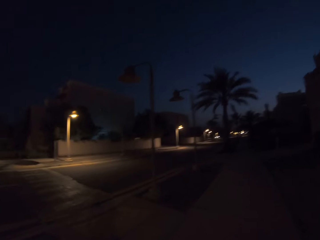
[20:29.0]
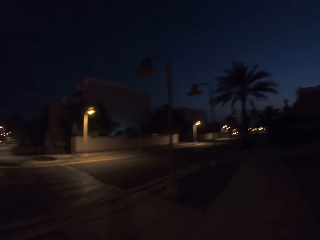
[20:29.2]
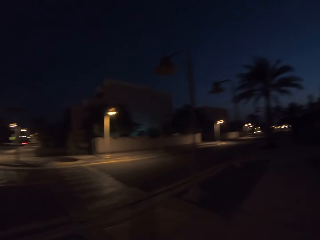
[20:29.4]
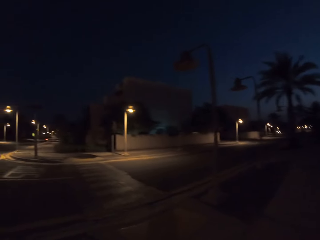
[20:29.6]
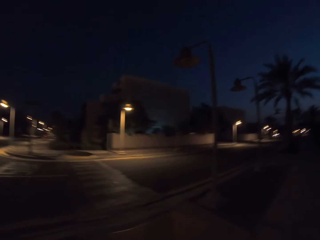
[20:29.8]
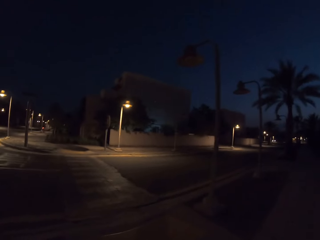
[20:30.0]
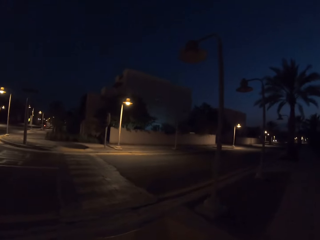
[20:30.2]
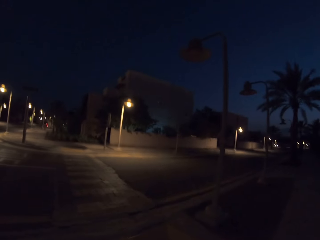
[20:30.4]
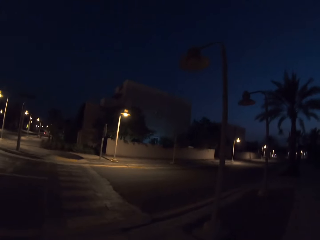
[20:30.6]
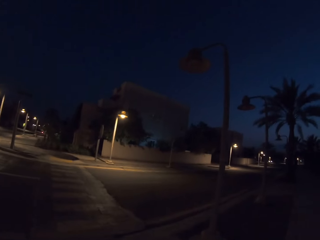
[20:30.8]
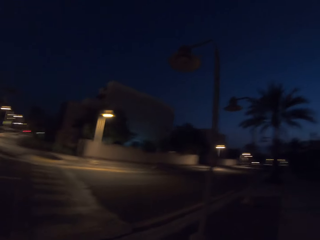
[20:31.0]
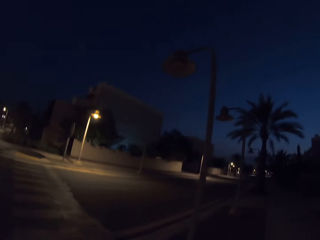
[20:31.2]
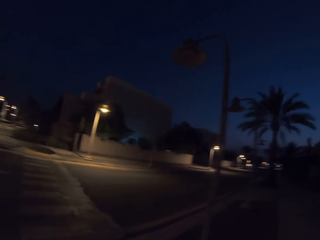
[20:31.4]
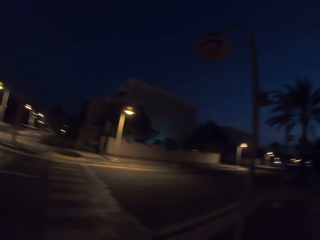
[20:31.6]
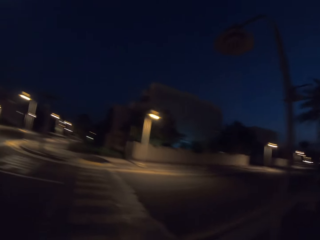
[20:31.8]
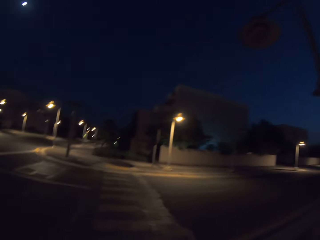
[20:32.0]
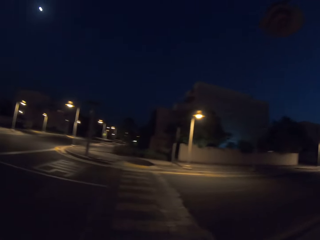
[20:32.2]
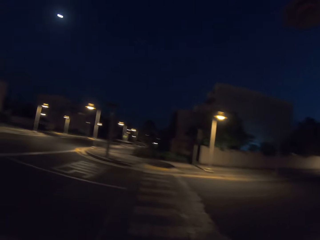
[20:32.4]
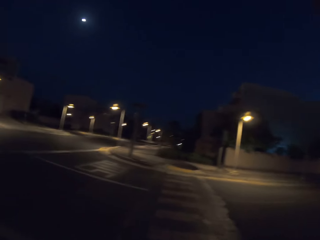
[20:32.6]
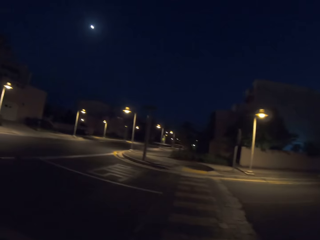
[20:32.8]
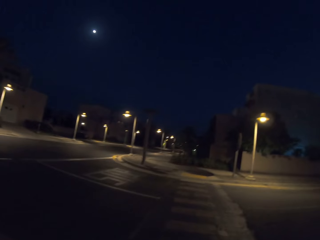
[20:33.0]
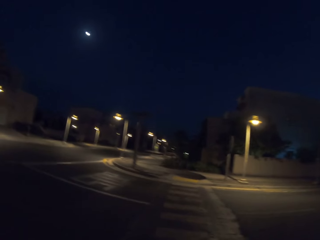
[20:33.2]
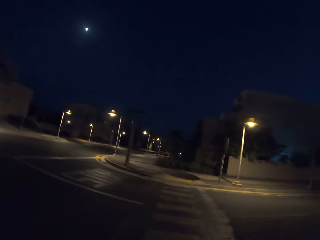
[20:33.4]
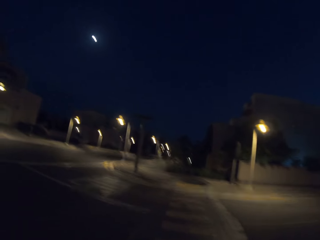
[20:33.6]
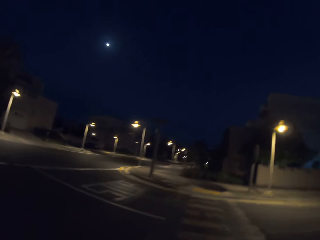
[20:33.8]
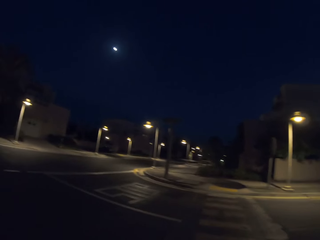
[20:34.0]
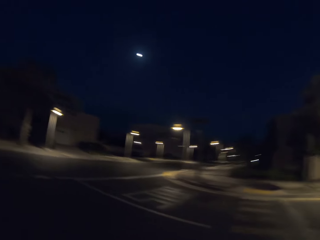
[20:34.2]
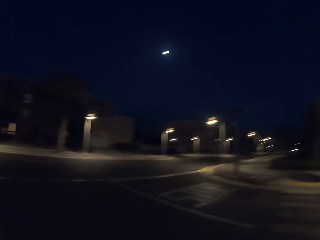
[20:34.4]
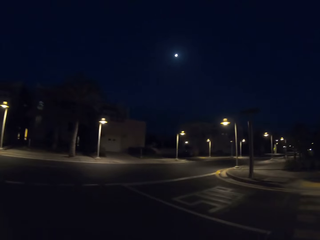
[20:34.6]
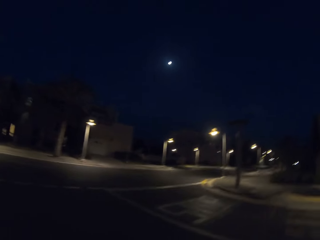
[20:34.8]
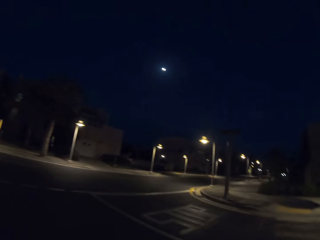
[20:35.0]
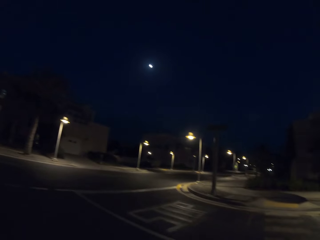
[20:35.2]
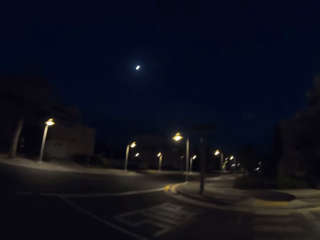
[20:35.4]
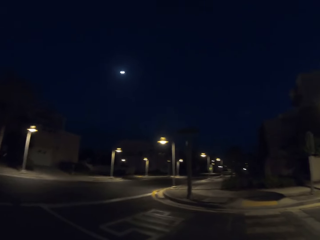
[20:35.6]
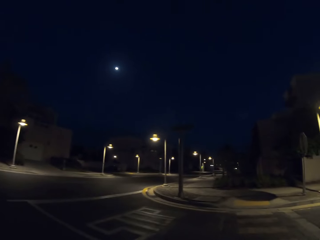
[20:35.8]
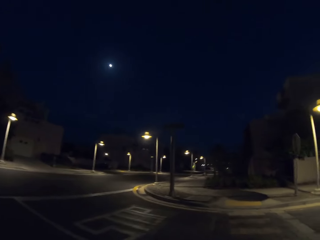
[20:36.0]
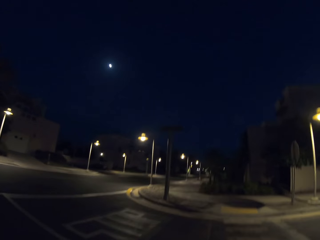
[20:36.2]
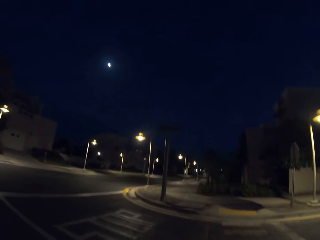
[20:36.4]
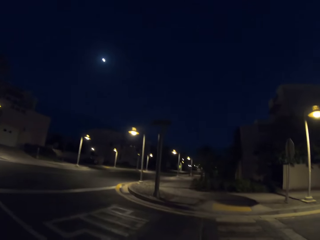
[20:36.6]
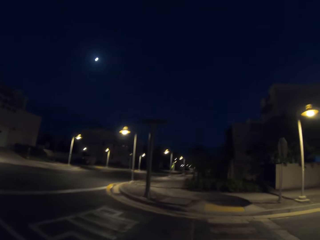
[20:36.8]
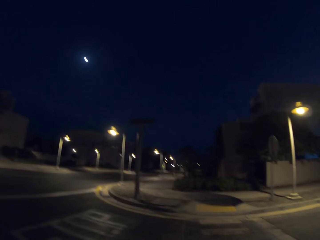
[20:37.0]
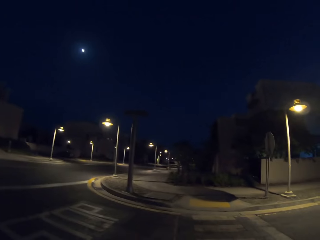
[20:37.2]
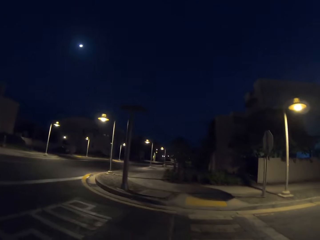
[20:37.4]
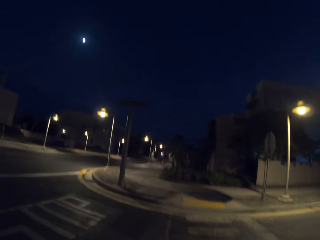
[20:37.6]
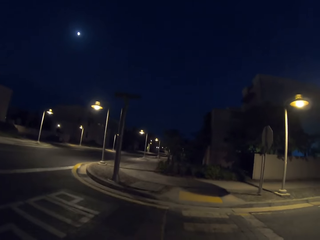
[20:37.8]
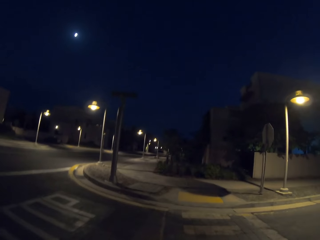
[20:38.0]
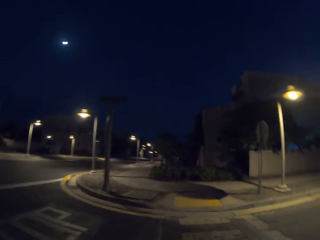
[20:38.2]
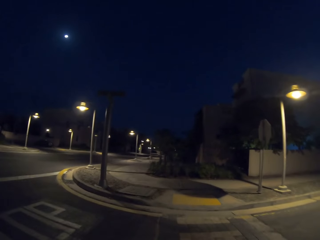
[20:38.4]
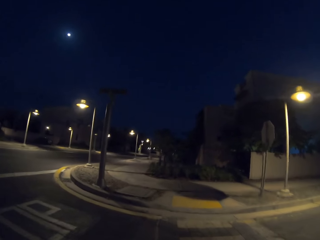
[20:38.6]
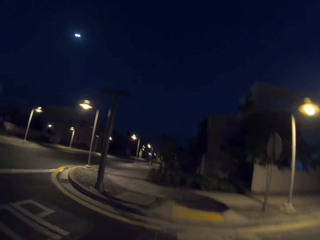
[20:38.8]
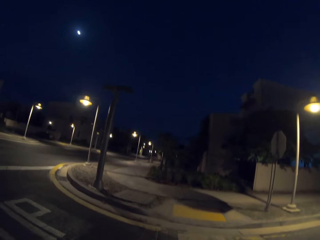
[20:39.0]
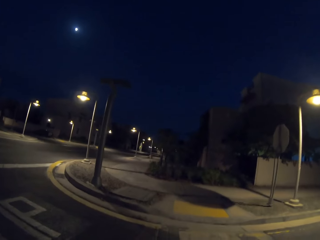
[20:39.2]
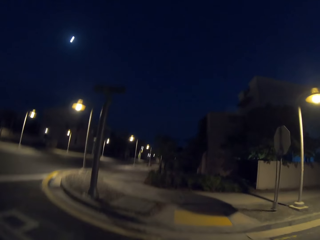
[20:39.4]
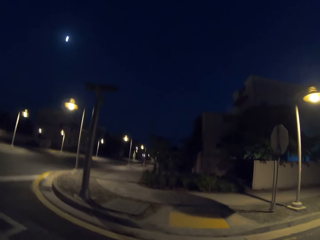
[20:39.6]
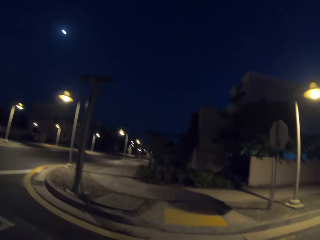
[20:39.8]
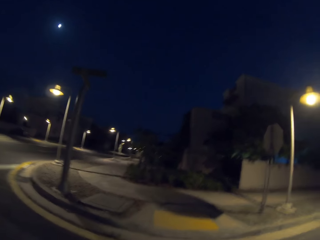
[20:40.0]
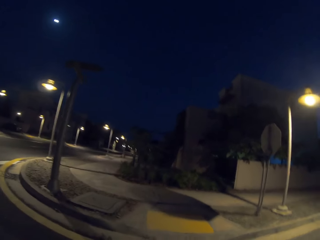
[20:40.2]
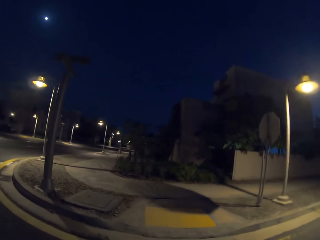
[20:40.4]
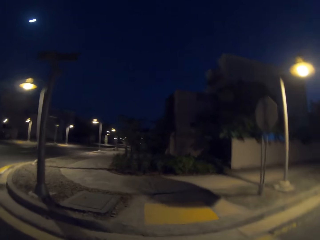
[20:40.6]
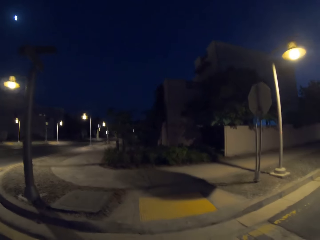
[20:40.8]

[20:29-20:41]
The camera wearer crosses the road at the zebra crossing.

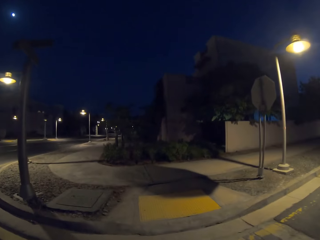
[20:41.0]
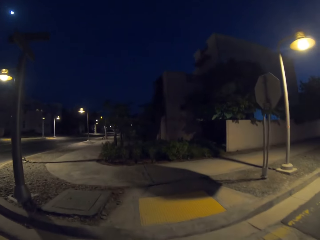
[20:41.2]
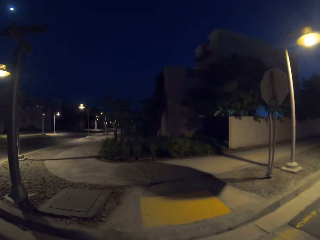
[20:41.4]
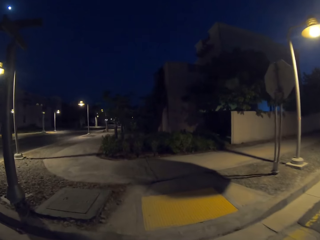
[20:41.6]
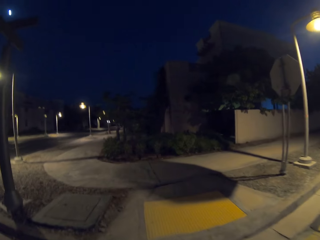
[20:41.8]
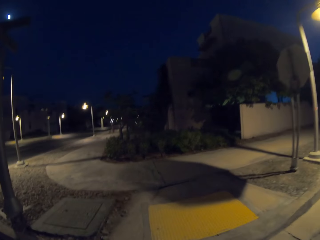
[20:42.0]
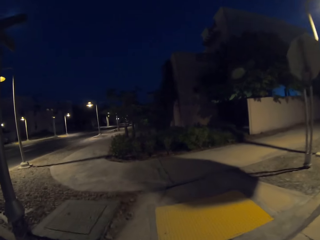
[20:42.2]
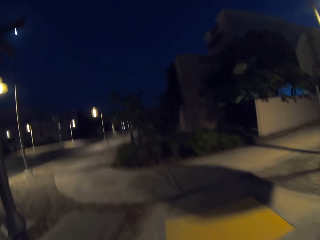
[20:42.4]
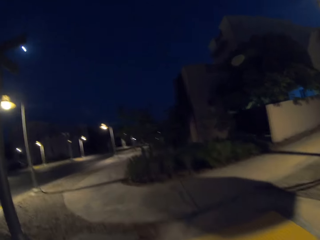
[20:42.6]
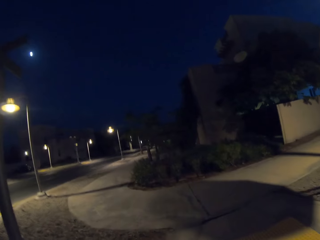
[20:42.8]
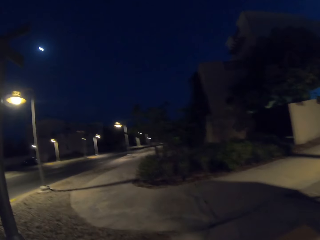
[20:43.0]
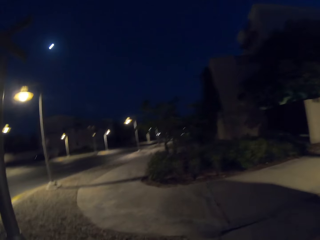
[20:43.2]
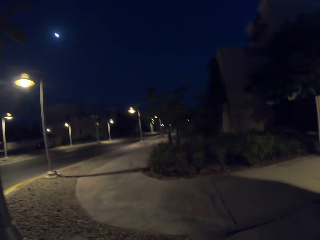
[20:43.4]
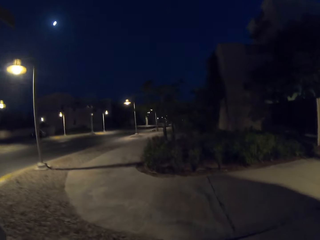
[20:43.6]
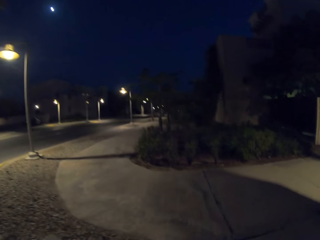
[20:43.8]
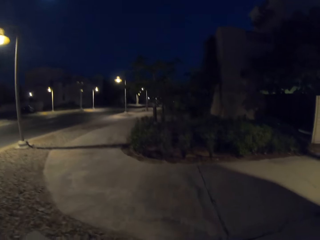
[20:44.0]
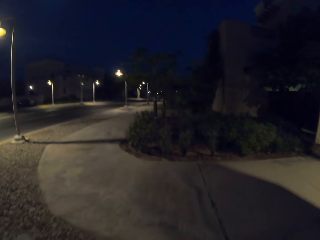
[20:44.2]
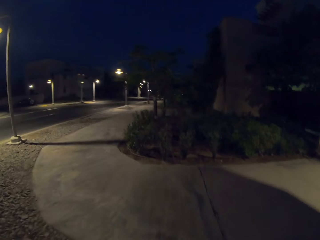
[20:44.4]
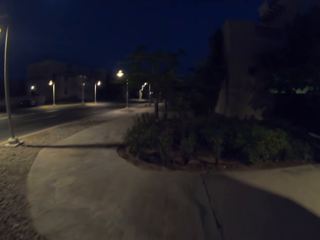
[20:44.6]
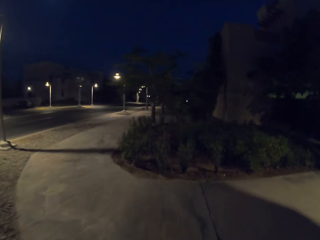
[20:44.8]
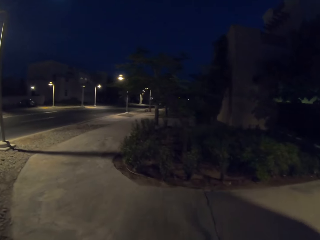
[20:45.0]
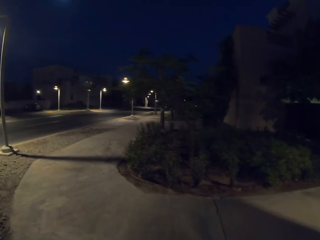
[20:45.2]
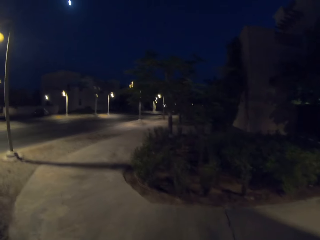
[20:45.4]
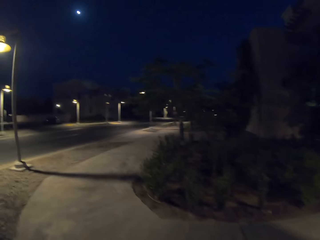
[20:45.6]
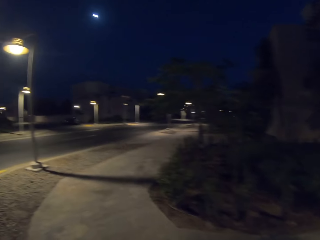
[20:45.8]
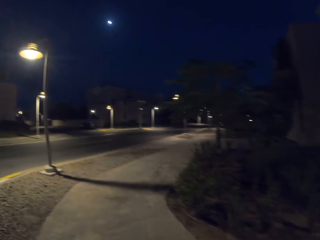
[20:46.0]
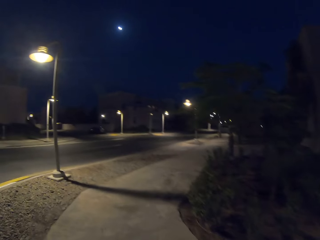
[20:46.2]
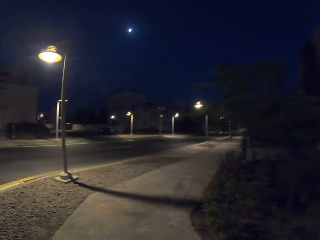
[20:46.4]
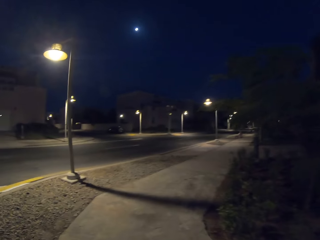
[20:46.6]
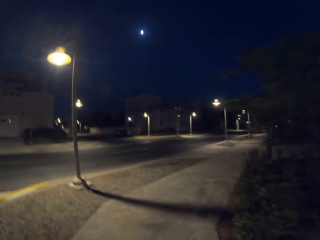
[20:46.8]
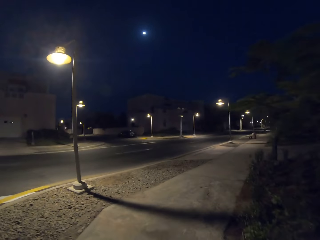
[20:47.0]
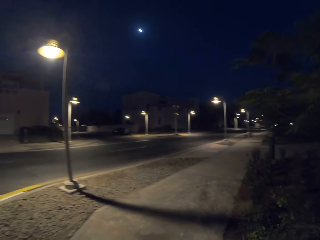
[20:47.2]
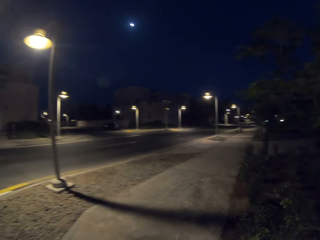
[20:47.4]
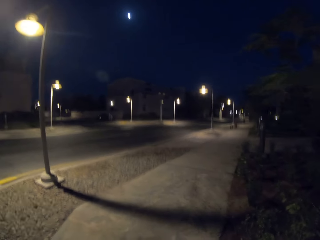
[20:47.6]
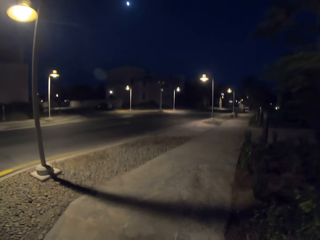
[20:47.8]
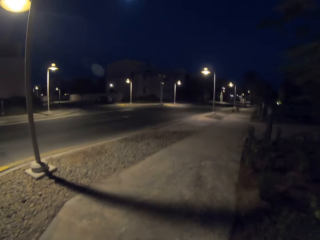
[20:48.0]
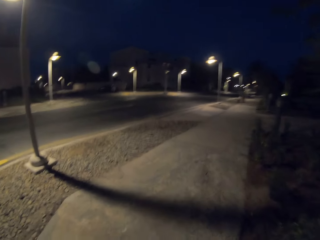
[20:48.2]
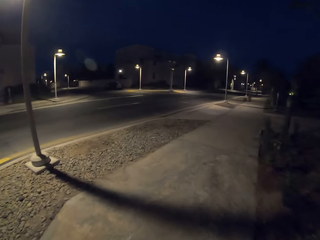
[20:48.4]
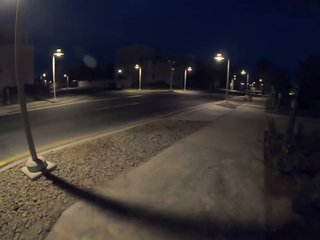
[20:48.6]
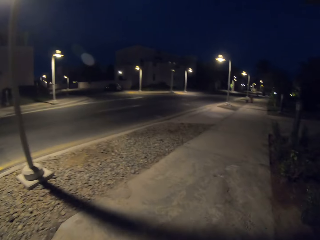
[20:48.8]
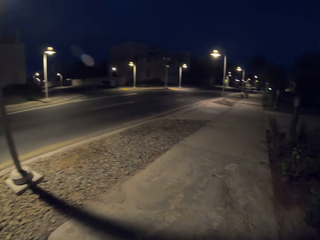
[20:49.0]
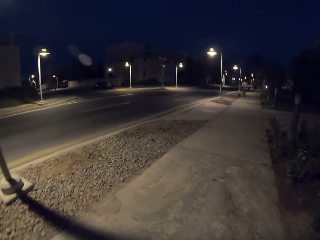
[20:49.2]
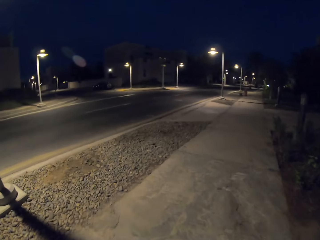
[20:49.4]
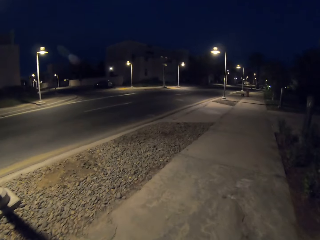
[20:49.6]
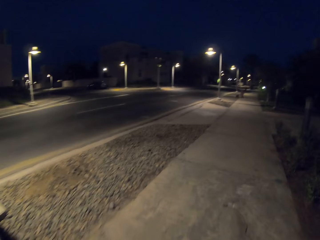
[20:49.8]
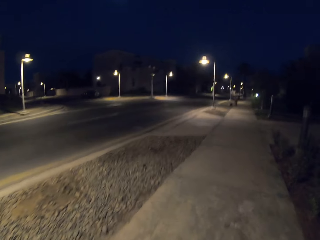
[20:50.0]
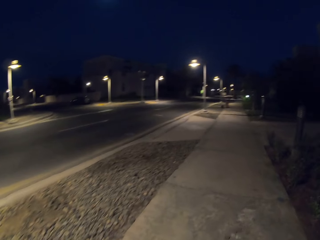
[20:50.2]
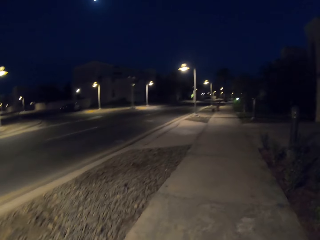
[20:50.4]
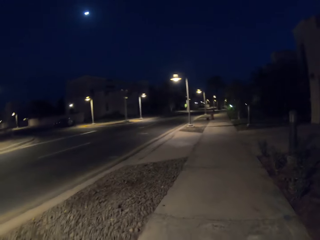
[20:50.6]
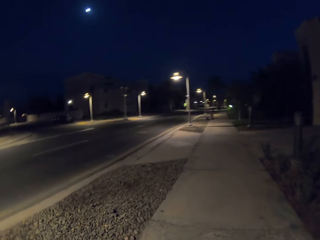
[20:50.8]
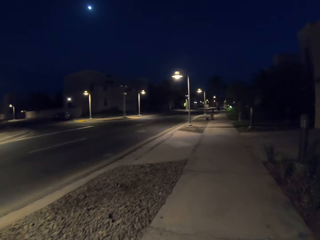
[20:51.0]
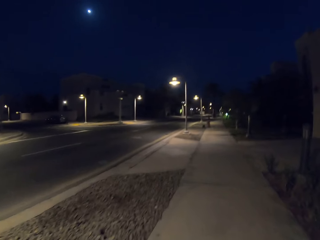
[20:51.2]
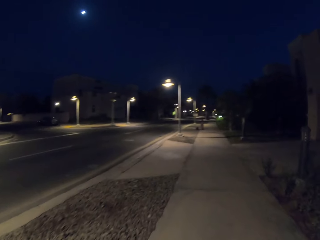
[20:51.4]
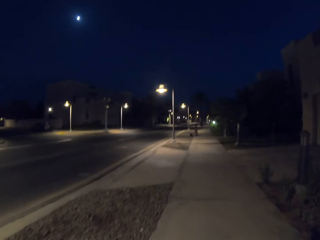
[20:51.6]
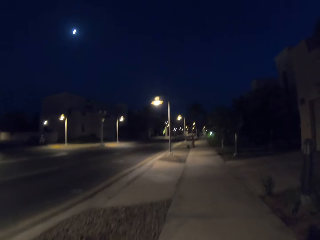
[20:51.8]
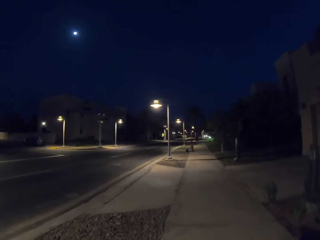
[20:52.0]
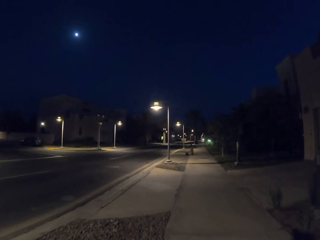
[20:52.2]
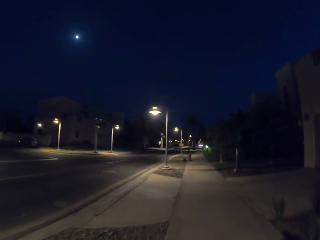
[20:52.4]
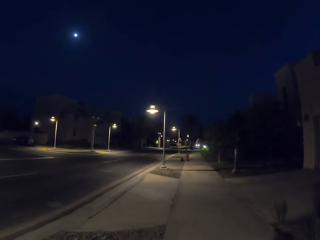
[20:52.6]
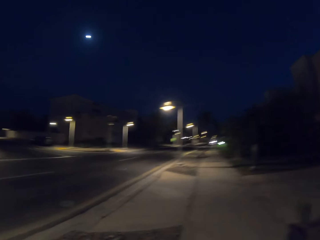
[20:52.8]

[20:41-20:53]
The camera wearer walks along the pavement and crosses the street. They get on the pavement.
